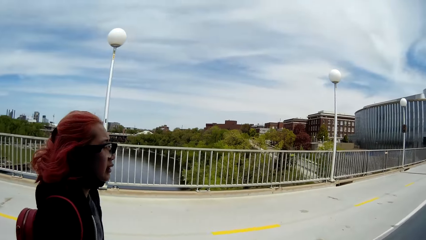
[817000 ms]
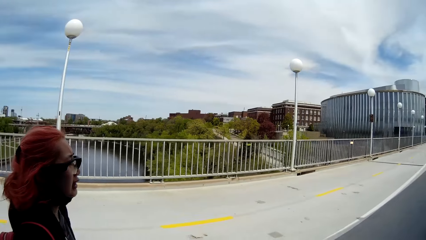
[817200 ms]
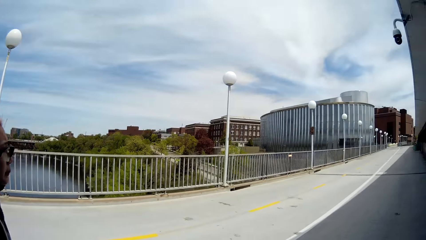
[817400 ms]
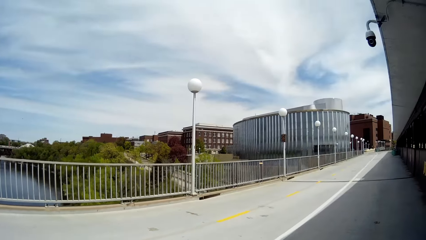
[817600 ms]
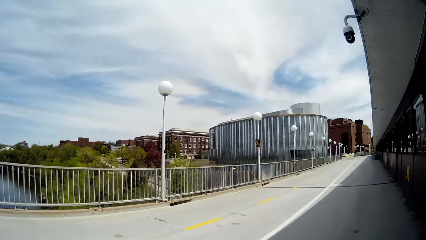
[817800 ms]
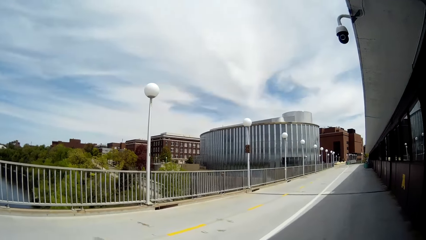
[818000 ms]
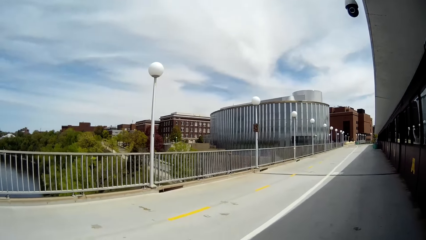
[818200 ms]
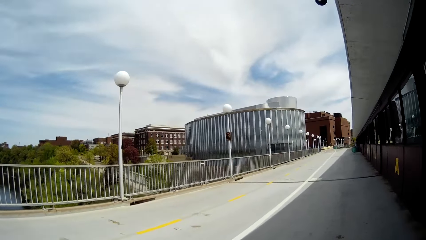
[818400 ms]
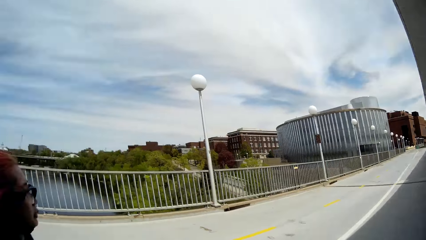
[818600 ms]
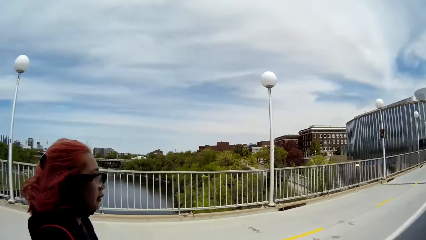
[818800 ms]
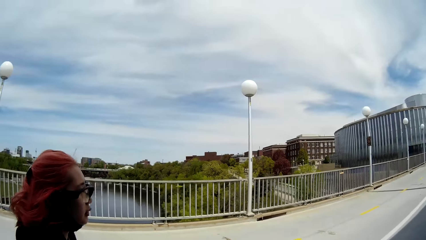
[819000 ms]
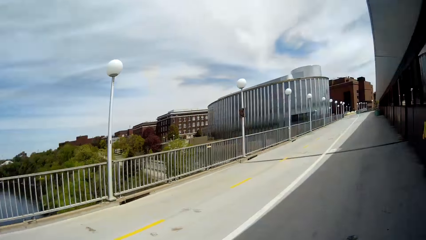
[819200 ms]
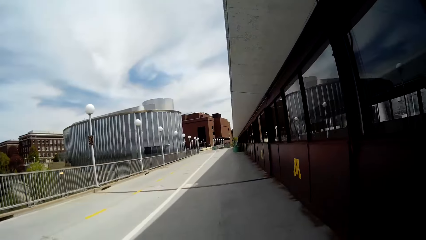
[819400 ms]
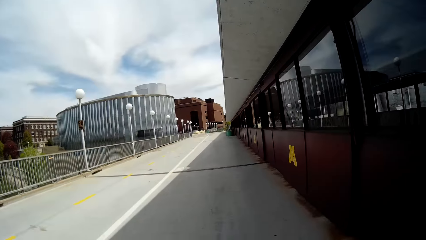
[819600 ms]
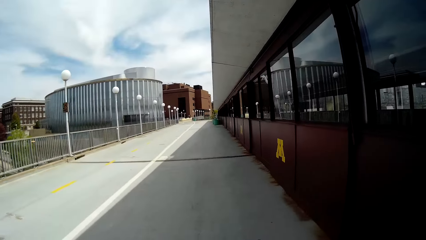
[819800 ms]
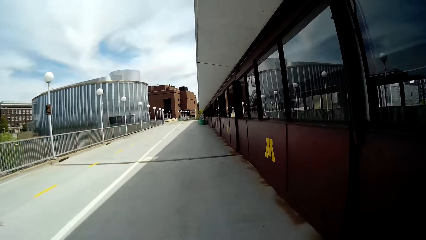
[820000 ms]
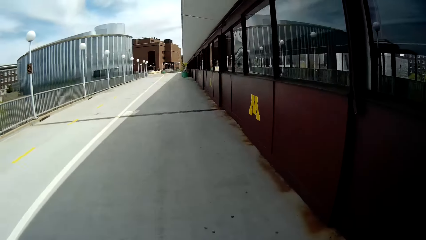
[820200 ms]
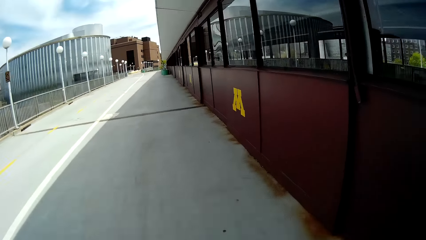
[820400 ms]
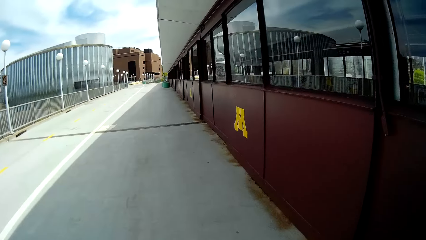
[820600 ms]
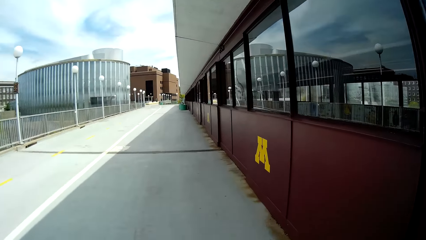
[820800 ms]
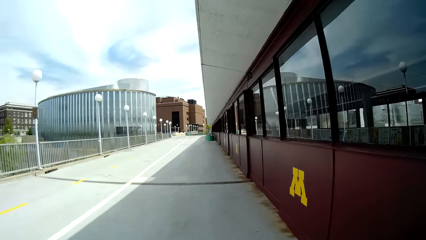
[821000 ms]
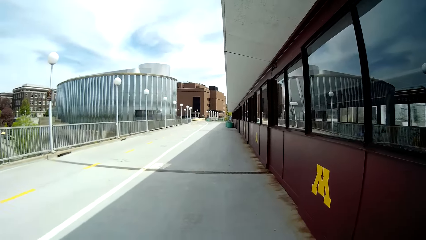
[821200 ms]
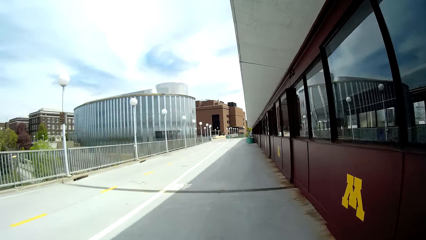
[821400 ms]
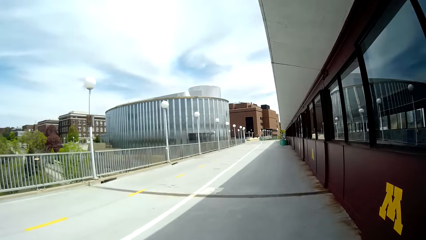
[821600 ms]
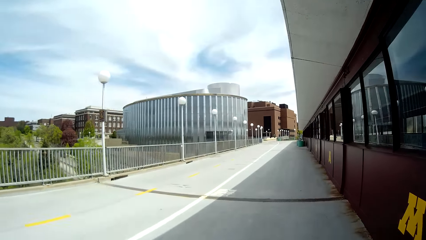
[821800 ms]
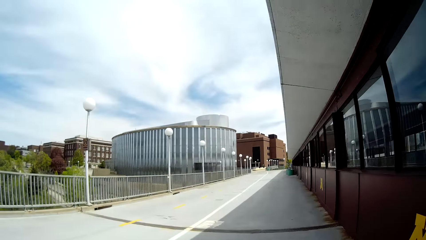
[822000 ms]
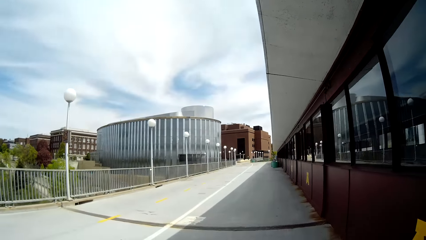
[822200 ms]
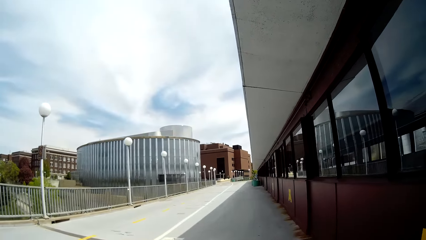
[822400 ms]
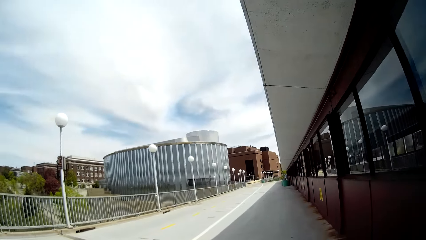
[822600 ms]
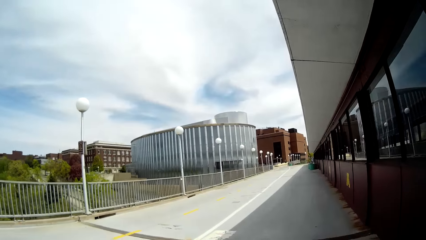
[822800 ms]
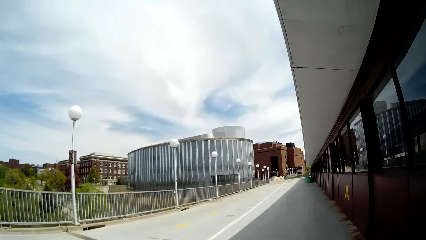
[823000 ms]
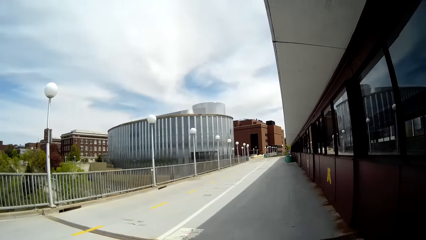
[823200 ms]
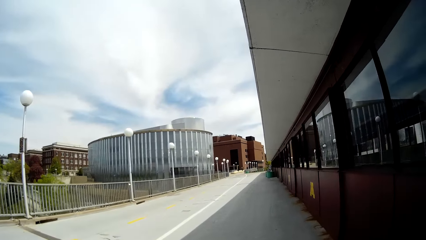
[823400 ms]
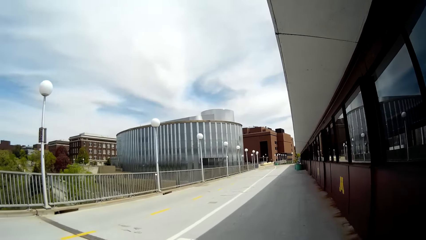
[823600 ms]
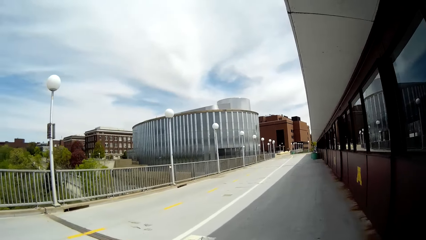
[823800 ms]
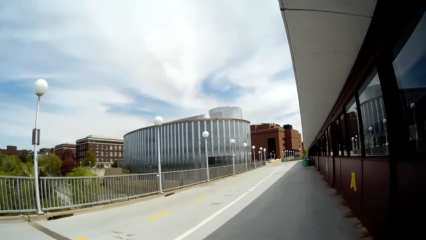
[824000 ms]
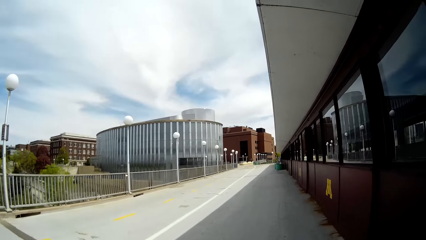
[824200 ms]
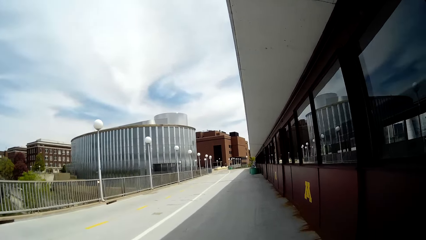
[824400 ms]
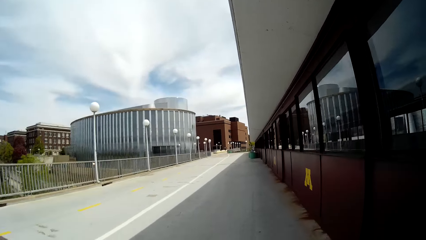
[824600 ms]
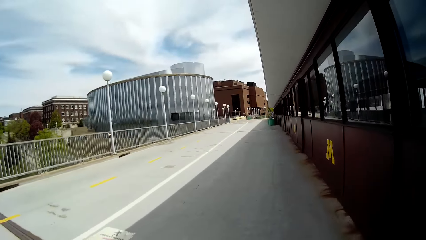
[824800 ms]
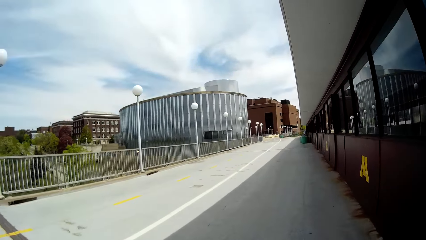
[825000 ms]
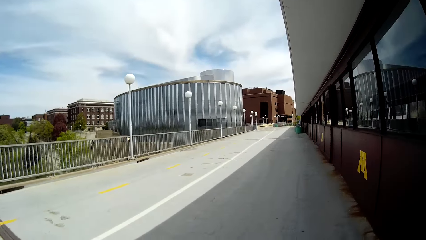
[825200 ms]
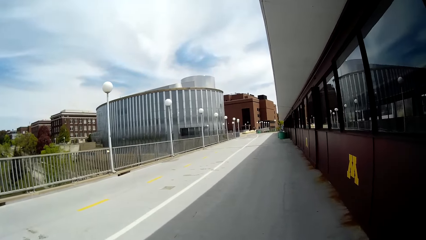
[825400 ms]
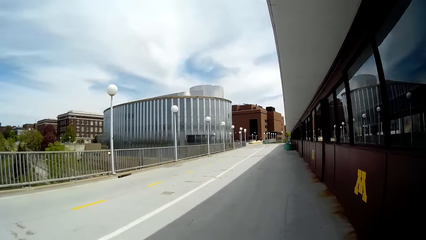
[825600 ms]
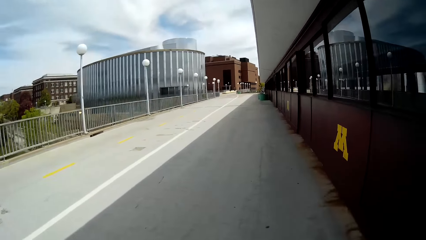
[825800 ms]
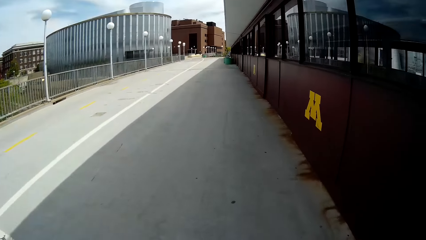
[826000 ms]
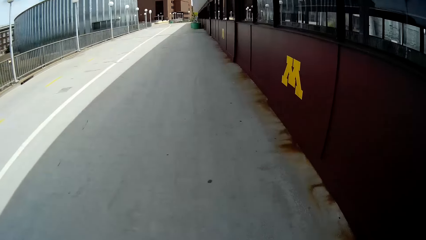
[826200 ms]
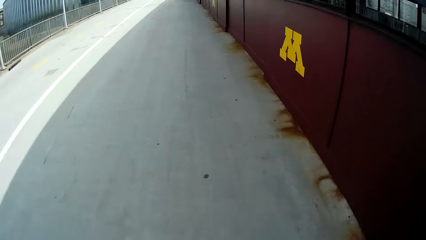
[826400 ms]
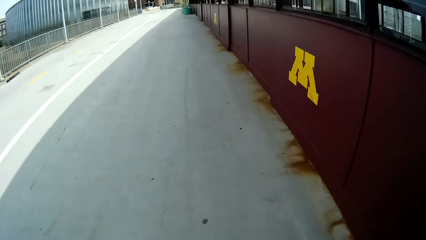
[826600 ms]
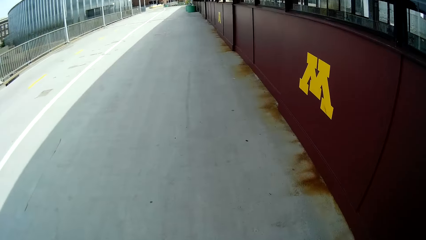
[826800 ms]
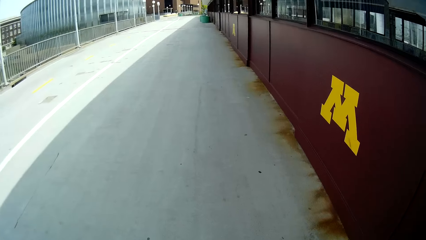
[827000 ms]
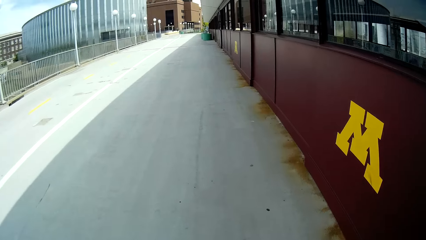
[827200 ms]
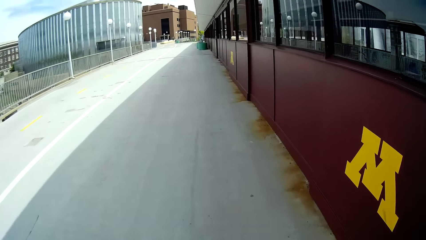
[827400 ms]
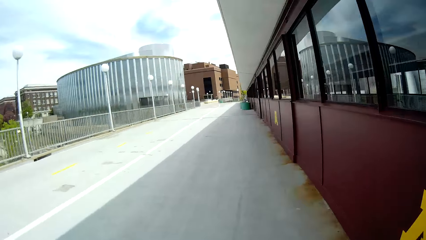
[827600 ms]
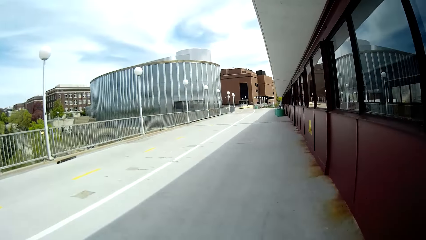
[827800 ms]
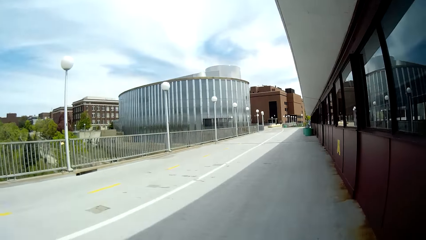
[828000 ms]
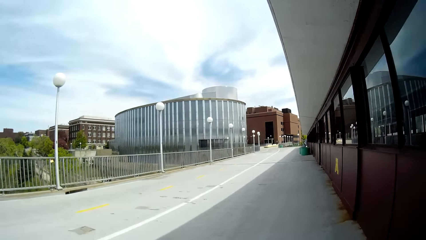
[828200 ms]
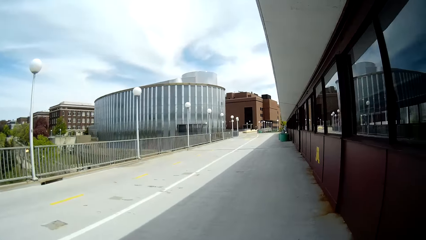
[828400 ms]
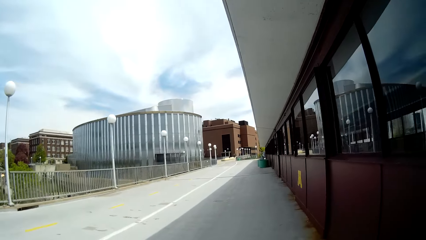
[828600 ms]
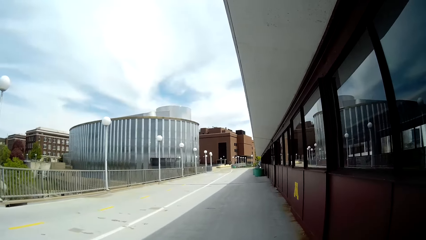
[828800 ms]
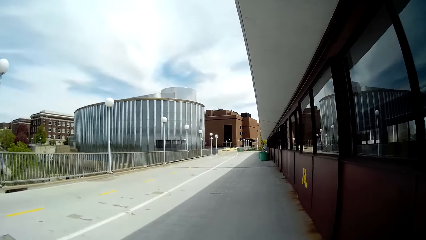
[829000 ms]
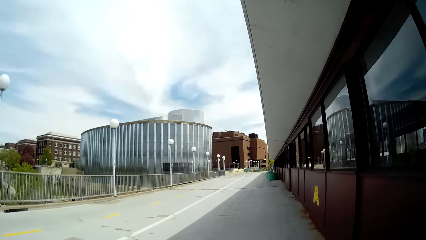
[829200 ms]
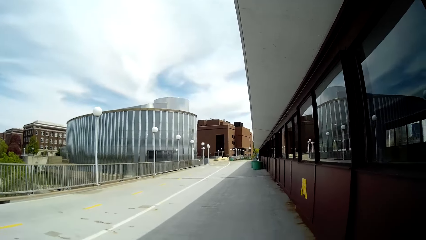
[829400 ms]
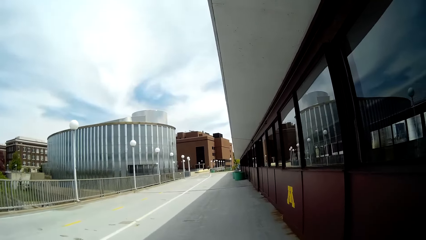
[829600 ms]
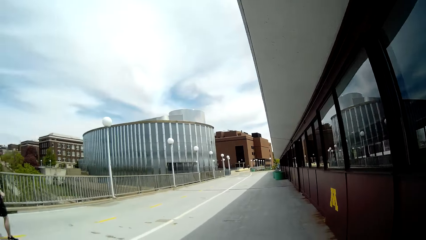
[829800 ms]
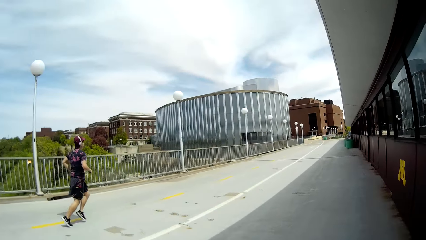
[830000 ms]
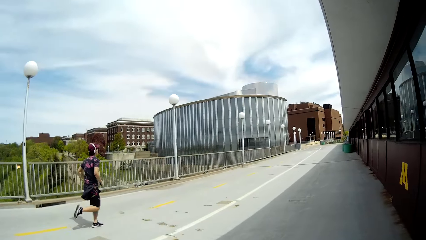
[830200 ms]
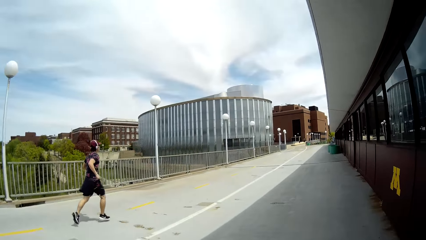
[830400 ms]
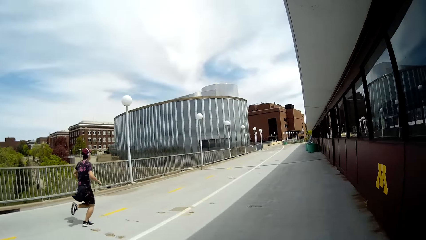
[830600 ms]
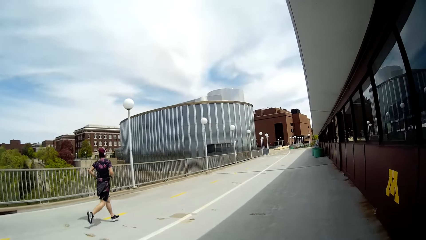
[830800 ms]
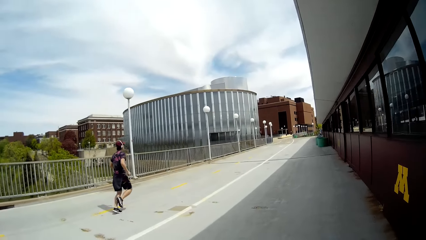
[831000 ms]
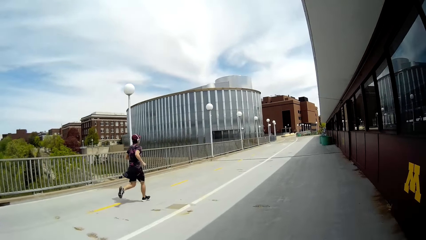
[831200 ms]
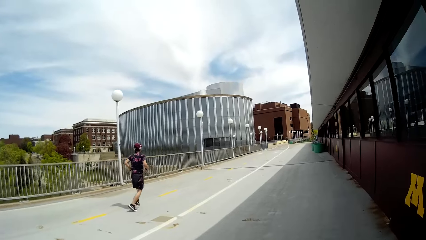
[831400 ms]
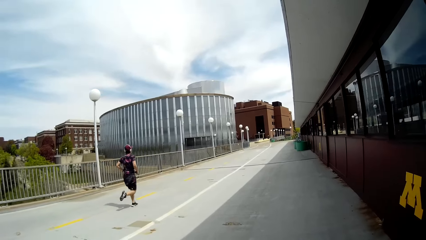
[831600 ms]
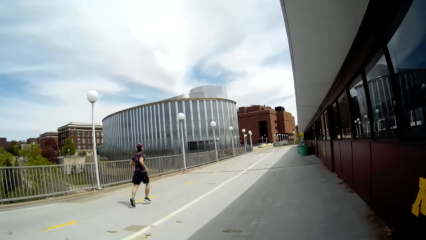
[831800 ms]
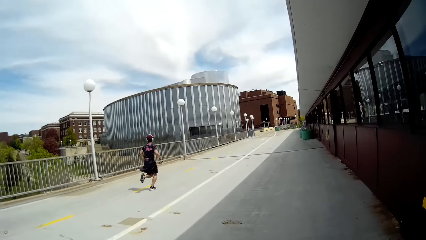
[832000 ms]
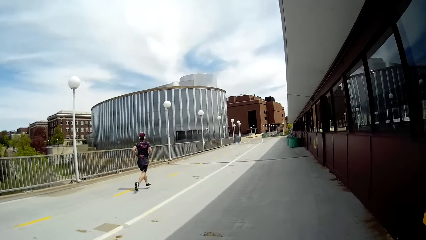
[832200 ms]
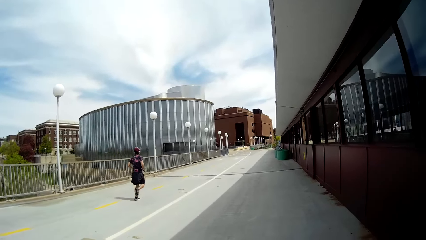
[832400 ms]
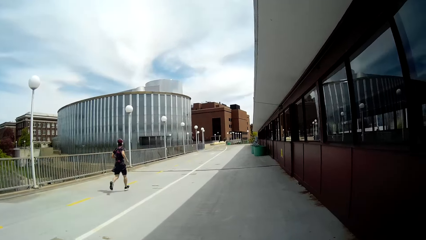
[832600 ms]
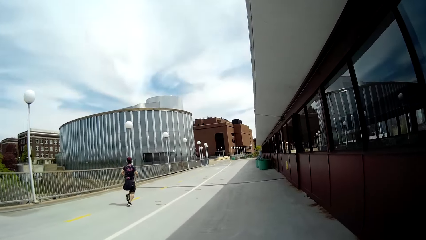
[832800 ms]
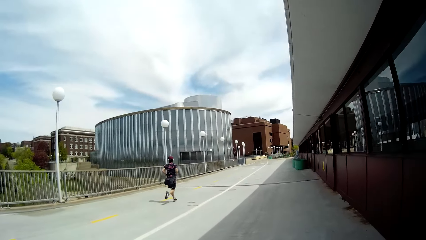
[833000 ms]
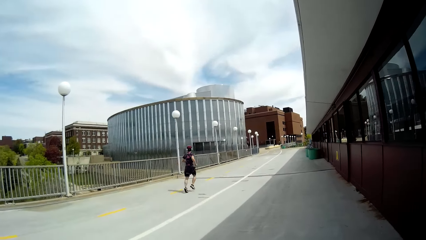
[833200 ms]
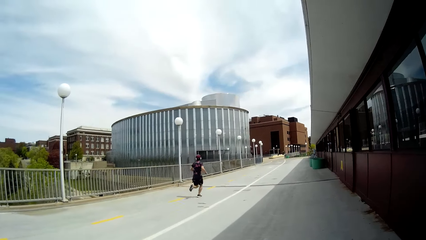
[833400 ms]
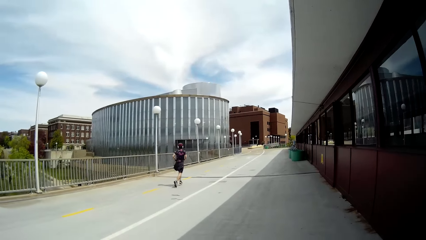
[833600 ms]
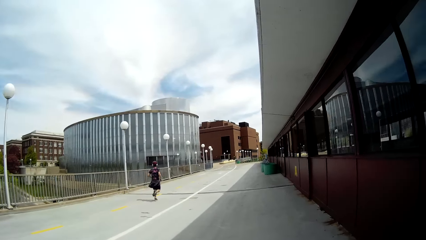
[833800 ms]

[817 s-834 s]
The camera wearer interacts with a lady. They walk along the road. A man jogs past the camera wearer.
